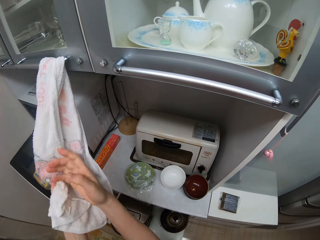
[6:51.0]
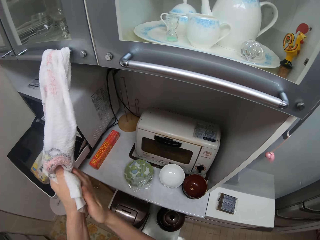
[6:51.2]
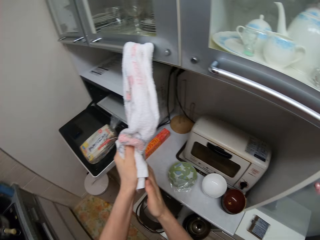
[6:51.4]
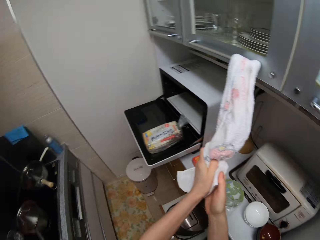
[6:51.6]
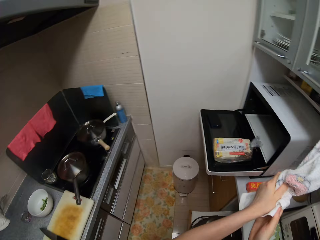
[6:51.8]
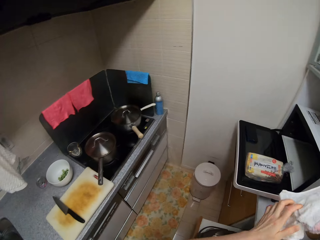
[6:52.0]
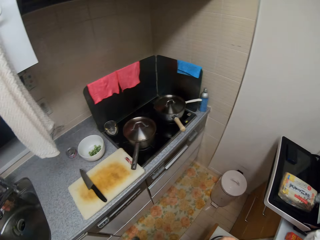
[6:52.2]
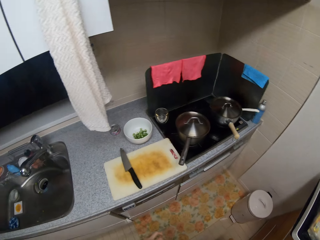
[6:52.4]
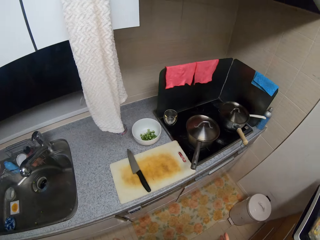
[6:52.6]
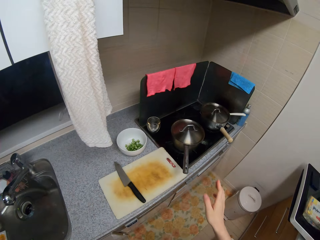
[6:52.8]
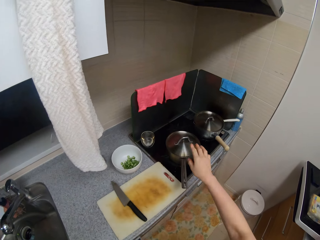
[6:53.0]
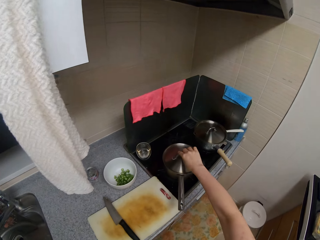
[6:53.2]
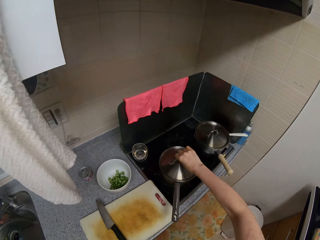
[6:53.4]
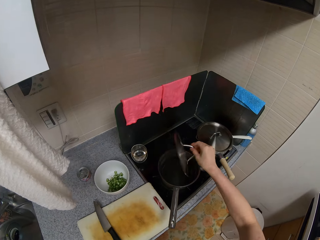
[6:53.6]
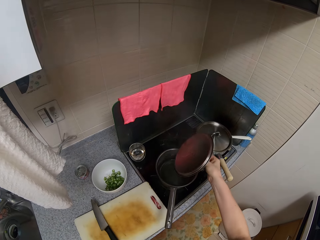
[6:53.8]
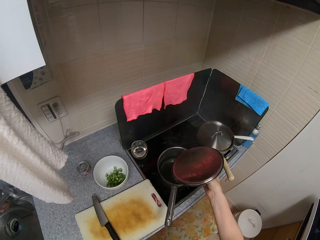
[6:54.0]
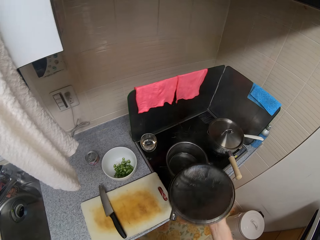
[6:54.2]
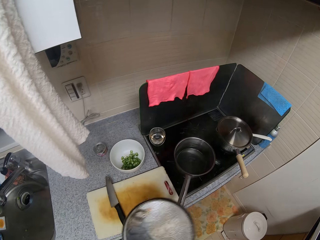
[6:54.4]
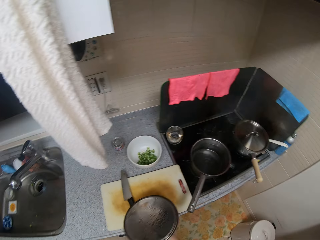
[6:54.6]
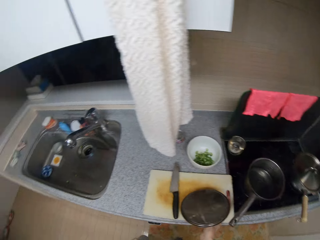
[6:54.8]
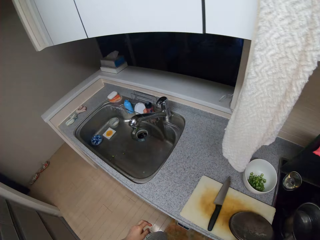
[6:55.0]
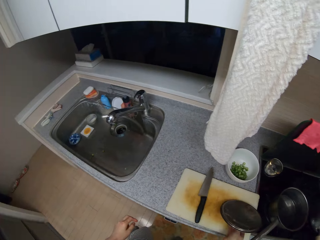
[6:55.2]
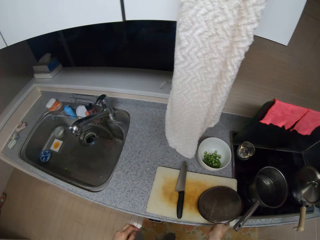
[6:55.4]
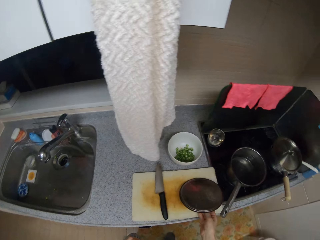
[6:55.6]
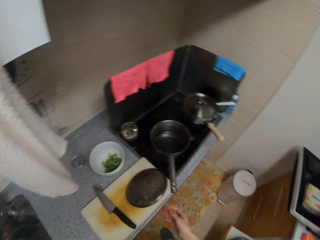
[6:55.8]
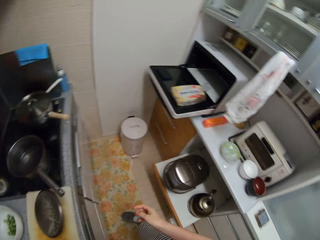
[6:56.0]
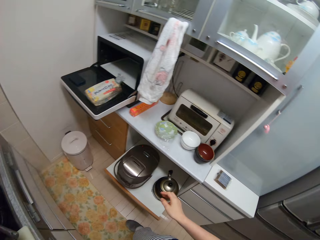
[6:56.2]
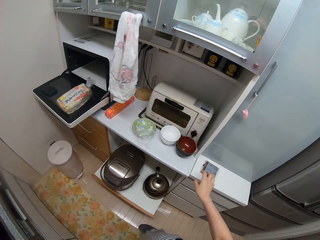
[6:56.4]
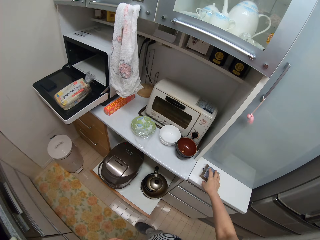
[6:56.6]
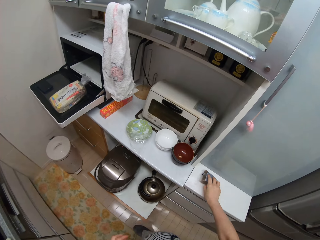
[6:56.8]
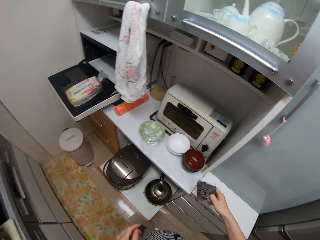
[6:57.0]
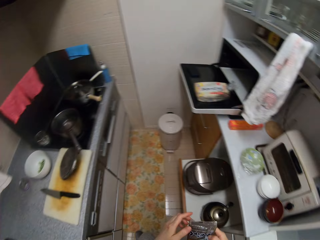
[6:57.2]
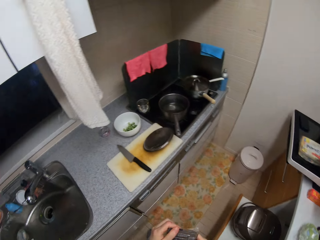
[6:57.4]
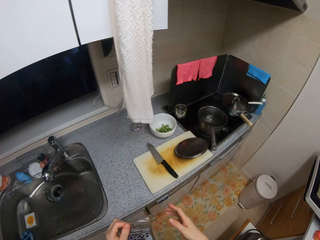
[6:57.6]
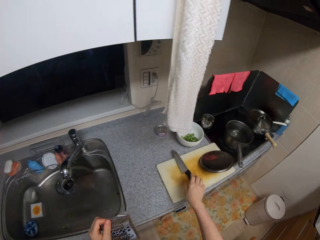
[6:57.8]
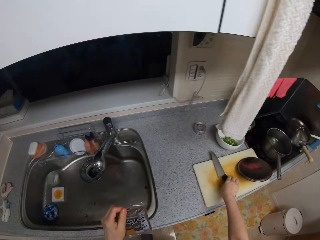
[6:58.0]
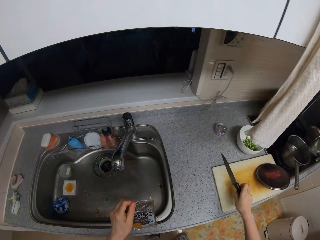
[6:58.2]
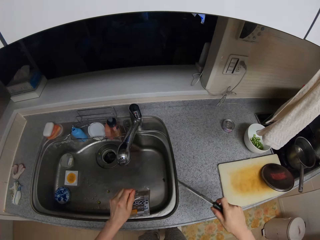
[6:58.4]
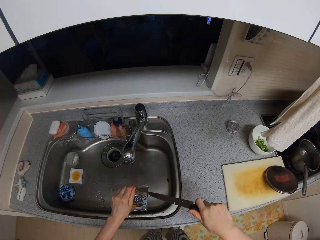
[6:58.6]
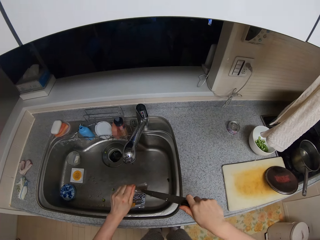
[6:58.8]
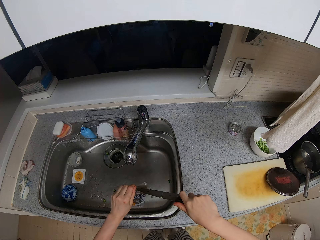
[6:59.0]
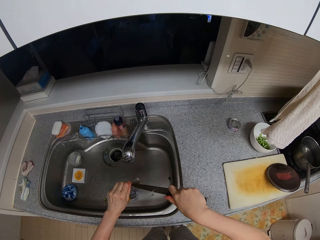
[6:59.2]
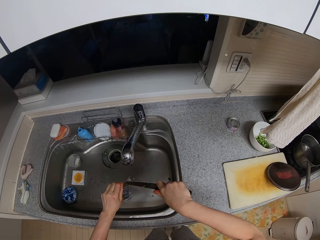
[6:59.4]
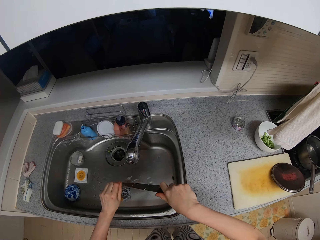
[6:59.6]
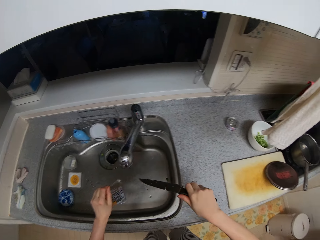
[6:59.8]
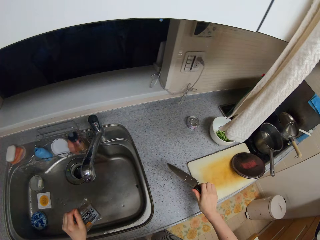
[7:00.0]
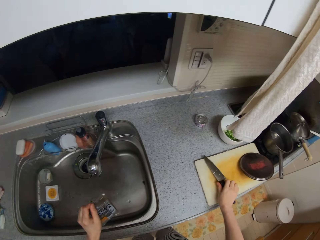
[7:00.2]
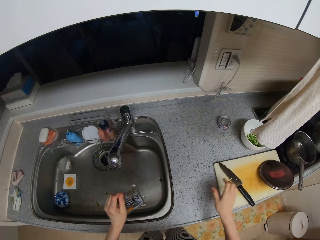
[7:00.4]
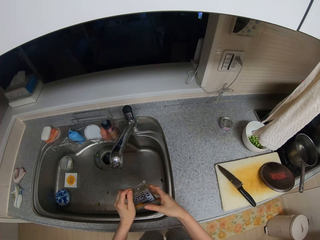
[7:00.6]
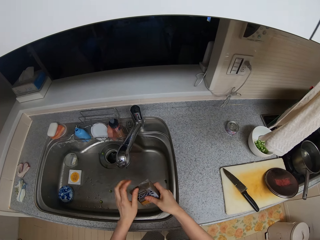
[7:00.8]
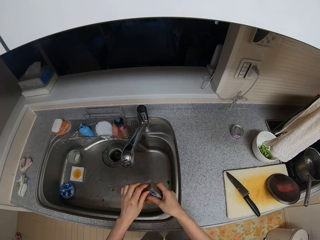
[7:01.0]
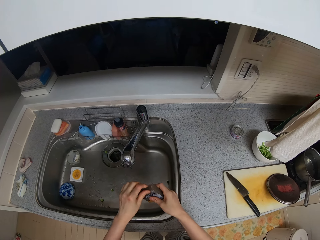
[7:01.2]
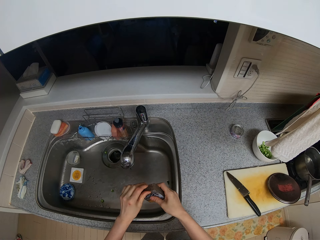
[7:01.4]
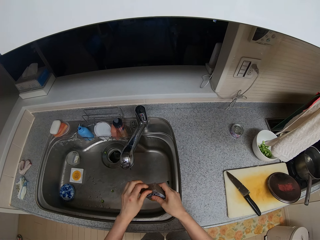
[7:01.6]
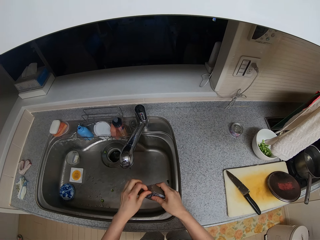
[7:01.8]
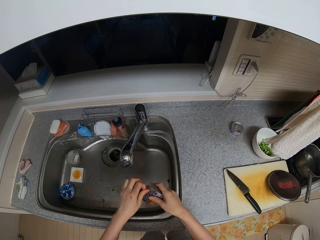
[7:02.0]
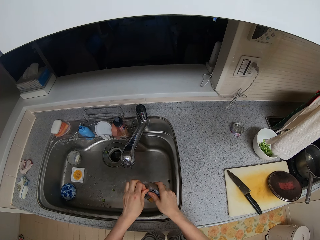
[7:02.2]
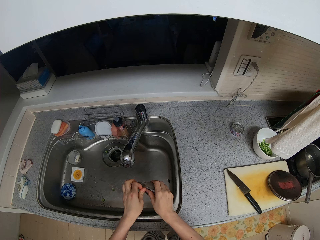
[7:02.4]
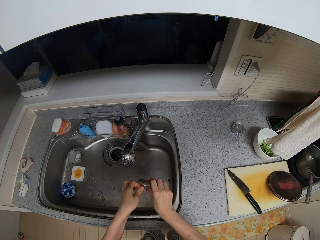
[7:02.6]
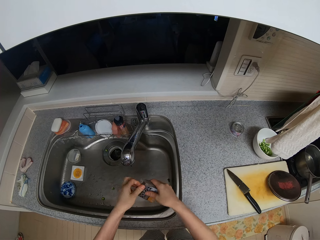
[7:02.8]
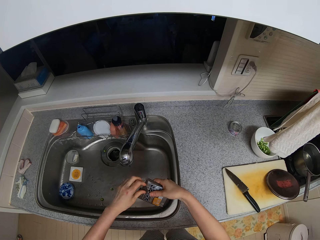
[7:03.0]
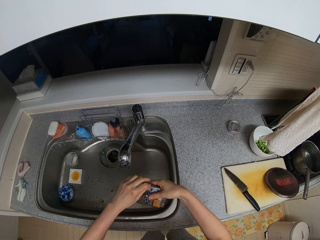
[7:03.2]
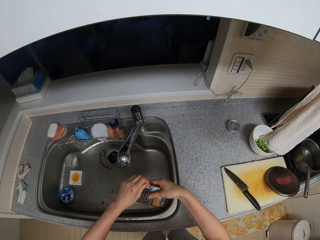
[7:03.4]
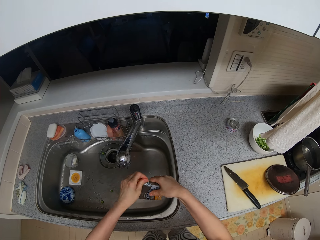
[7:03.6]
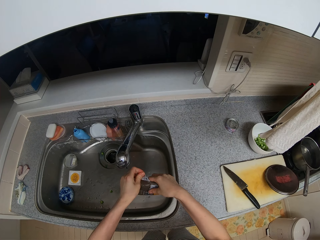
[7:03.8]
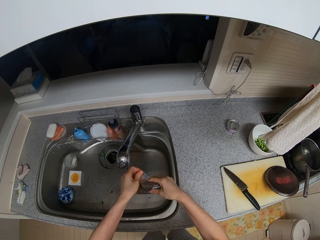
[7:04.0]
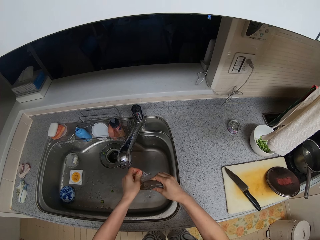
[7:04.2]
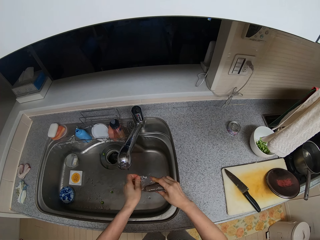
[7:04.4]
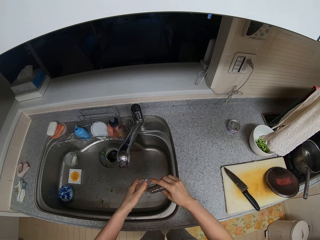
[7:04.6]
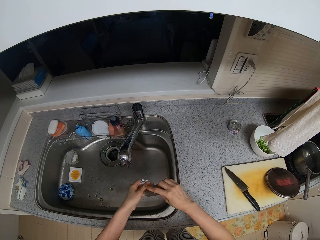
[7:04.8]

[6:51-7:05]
The camera wearer removes the lid of a pot with his right hand. He drops the lid on the chopping board with his right hand. He picks up the liver on the table with his right hand. He transfers the liver to his left hand. He picks up the knife on the chopping board with his right hand. He opens the nylon of the liver with the knife. He drops the knife on the chopping board with his right hand. He tears the nylon of the liver with his right hand.

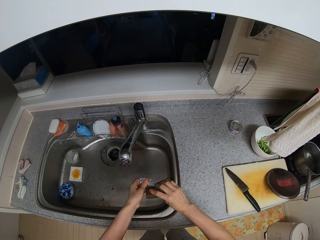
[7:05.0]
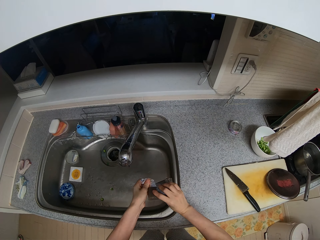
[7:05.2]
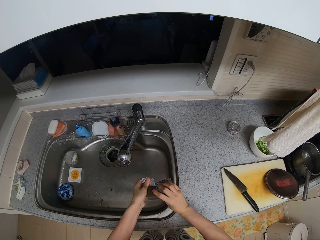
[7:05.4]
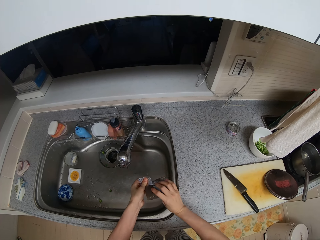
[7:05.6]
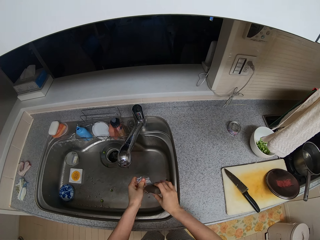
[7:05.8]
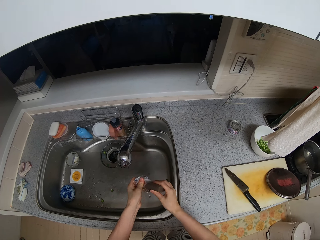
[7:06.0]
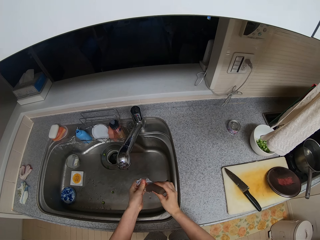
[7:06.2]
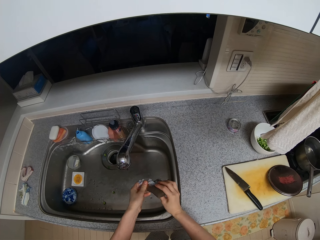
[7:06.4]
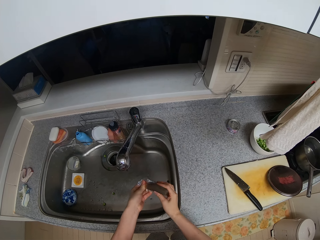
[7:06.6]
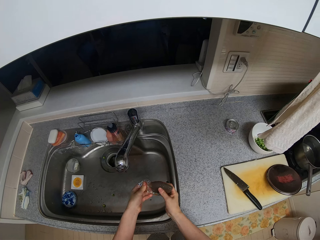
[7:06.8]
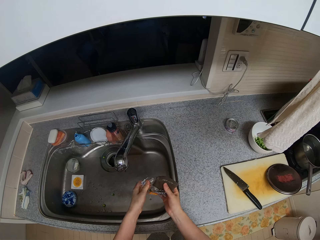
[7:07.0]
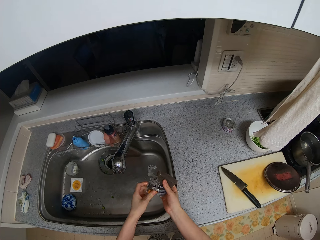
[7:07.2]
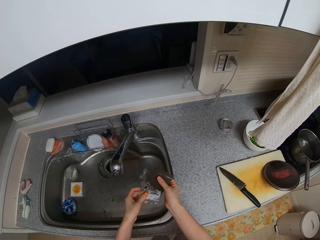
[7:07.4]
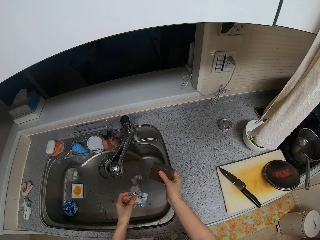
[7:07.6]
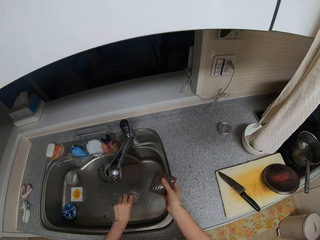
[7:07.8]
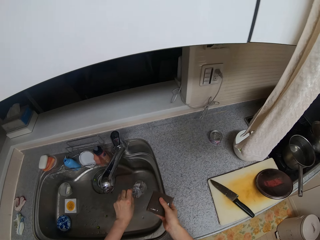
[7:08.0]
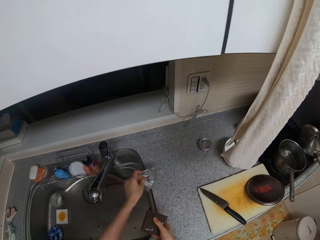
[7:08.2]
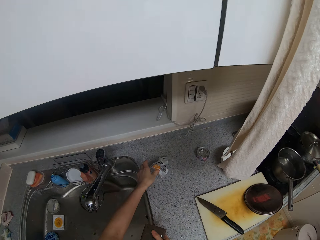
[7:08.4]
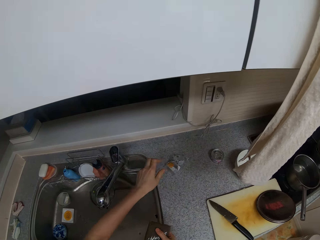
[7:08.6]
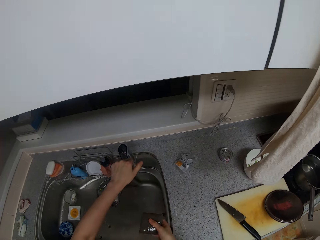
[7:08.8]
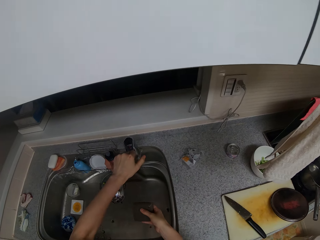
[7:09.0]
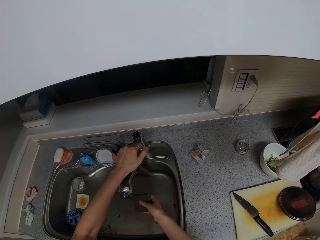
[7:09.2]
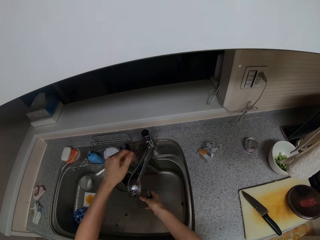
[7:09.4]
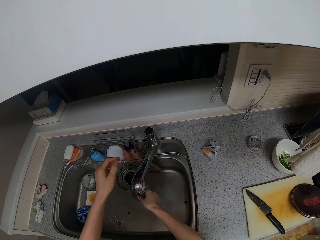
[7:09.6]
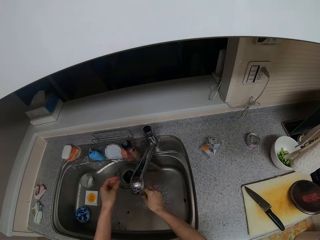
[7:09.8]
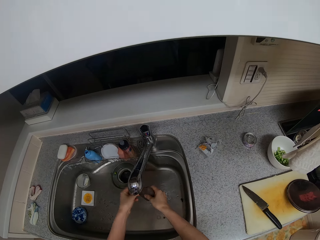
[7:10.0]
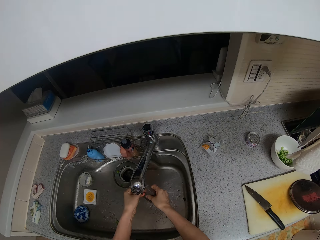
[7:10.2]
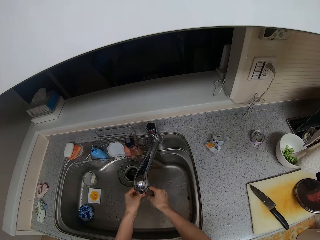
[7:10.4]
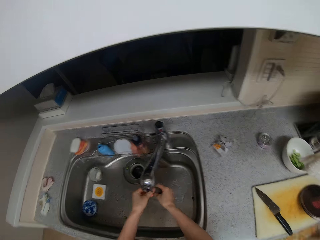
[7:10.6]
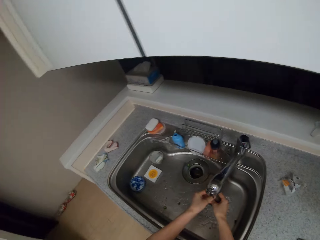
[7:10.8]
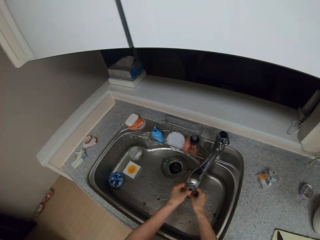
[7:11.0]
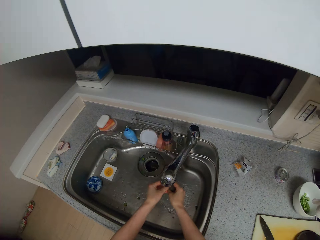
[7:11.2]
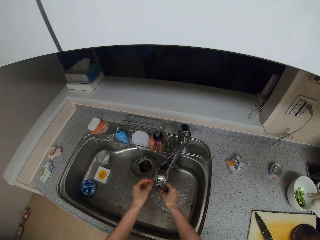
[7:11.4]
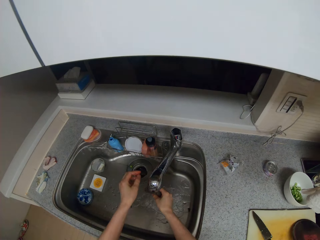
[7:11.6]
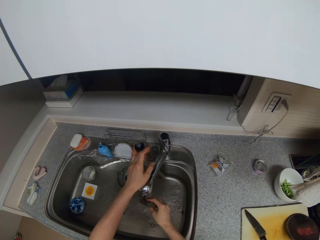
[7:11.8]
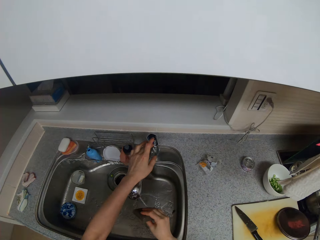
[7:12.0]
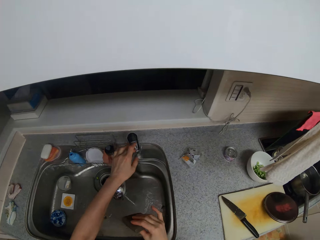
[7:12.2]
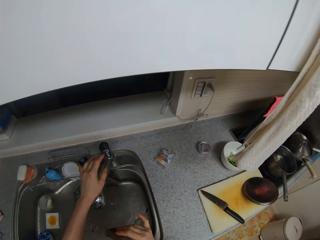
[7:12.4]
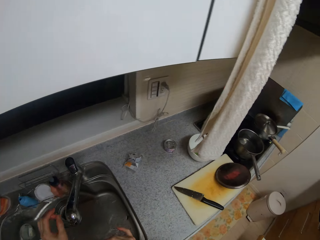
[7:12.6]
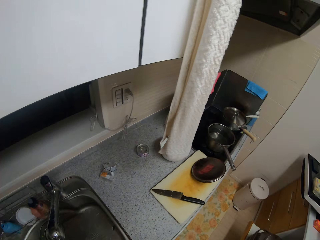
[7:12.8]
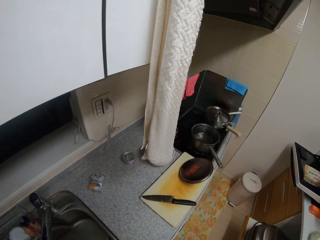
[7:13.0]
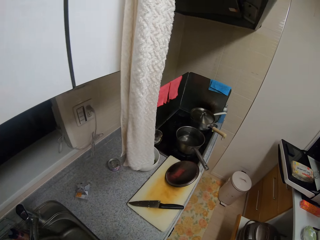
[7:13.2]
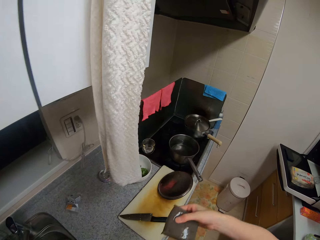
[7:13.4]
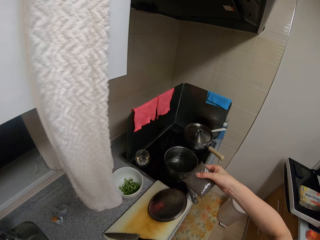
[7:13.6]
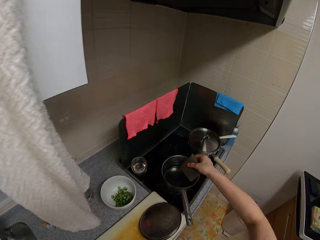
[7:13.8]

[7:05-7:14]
The camera wearer pulls the liver from the nylon with his right hand. He drops the nylon on the countertop with his left hand. He turns the tap on with his left hand. He washes the liver with water in the sink. He turns the tap off with his left hand. He walks on the floor.
